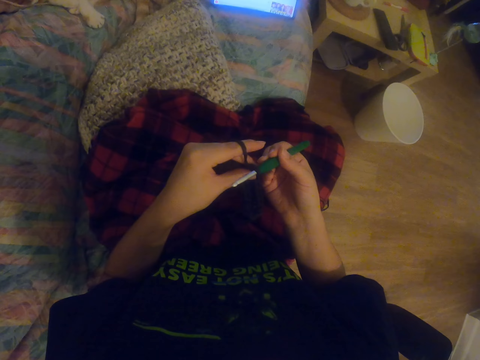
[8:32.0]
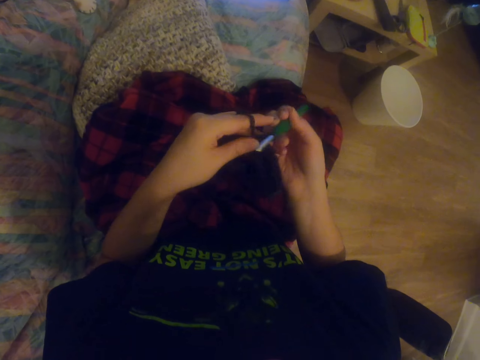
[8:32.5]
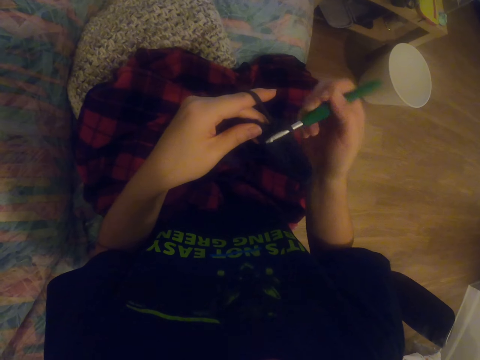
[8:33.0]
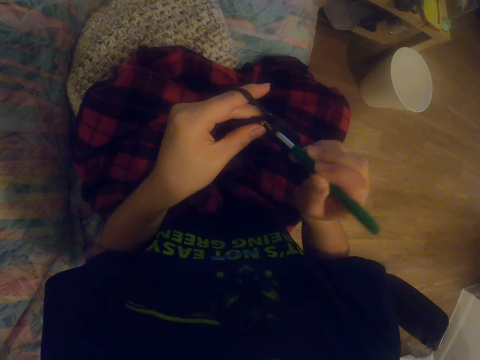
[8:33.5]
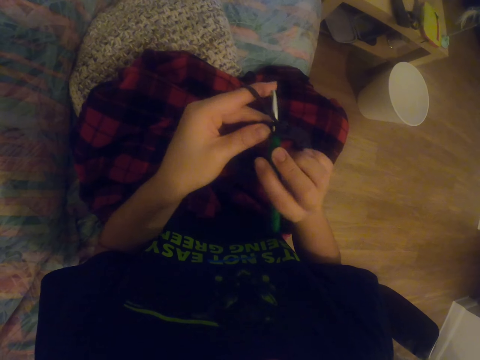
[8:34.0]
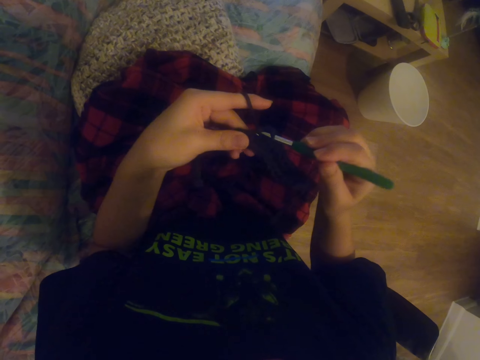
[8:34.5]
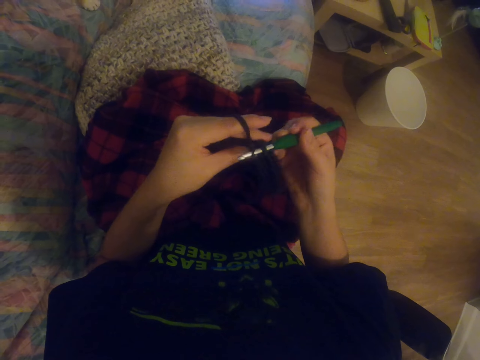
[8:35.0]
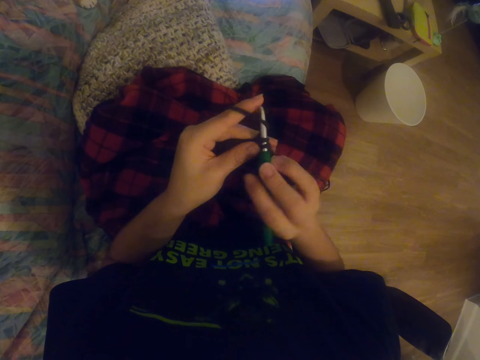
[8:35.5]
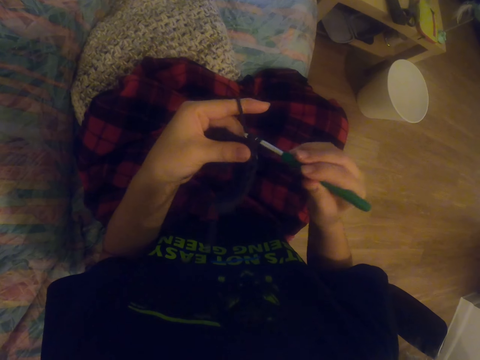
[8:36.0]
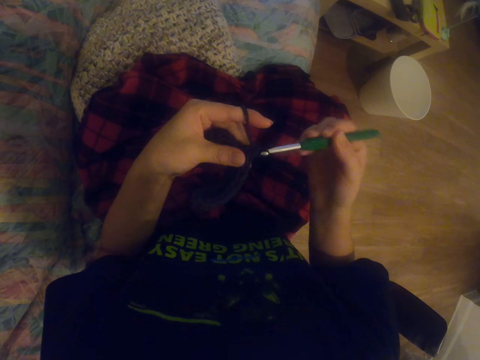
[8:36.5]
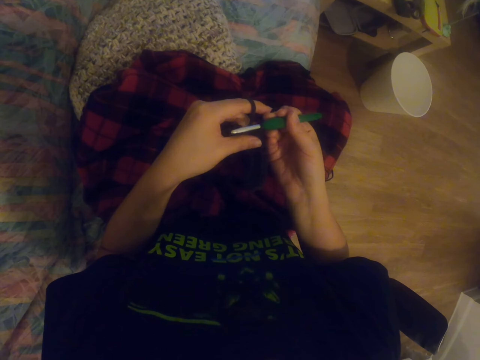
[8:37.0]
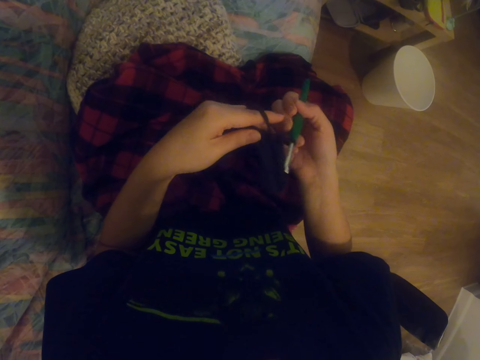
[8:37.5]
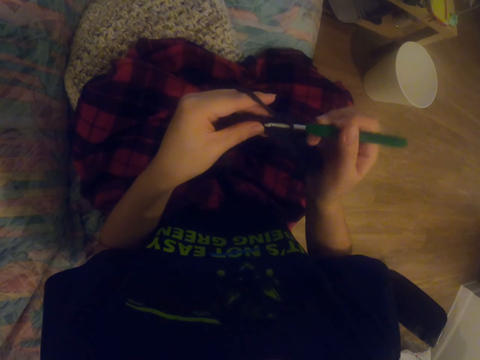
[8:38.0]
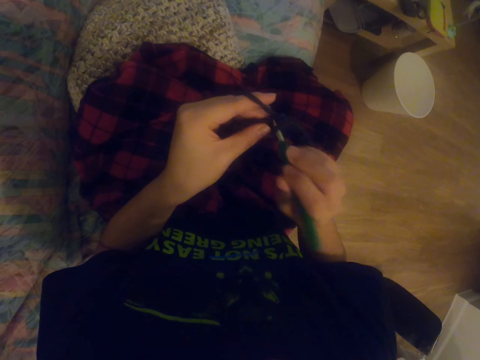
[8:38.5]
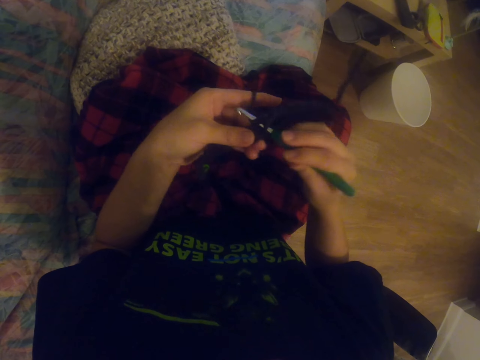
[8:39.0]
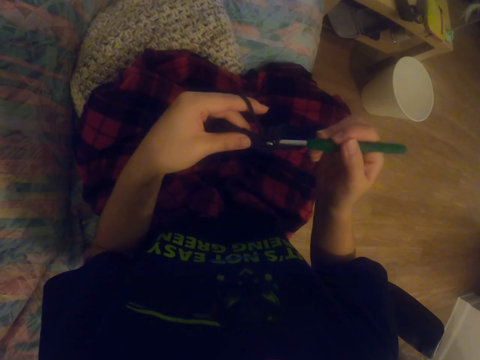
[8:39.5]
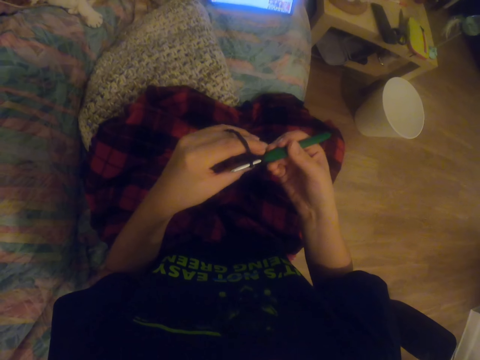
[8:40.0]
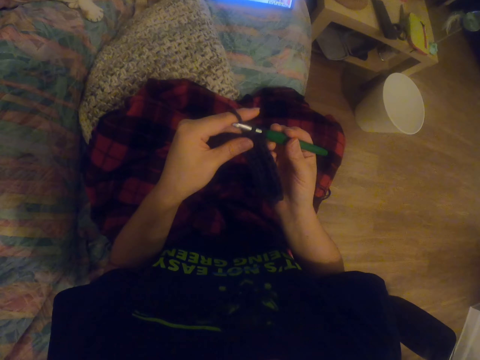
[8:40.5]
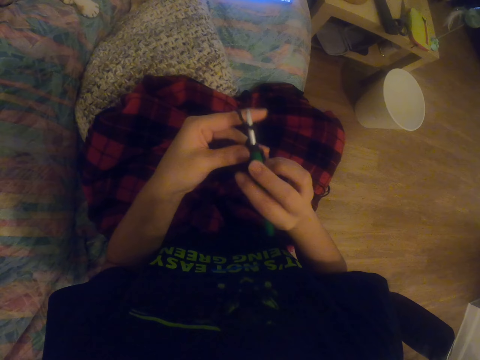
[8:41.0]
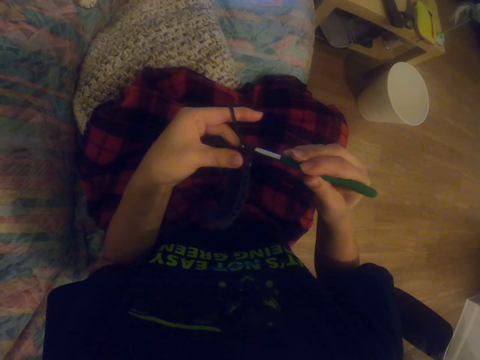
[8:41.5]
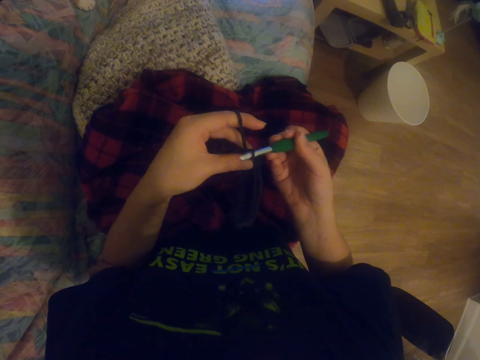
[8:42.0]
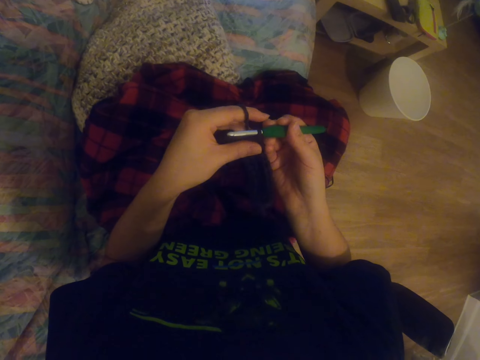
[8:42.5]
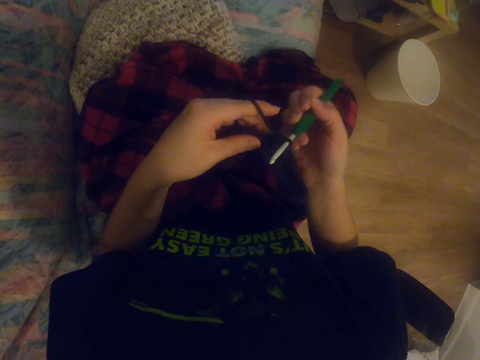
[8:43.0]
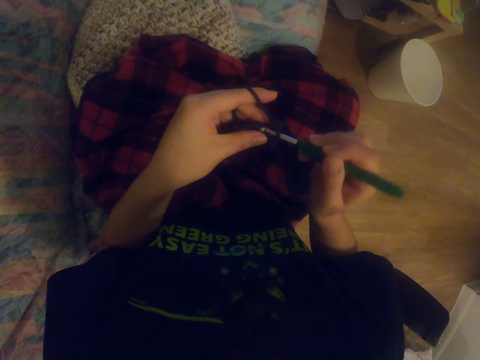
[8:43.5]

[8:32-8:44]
The camera wearer watches a video on the tablet. They knit a sock with the knitting needle. They knit the sock with the knitting needle repeatedly.

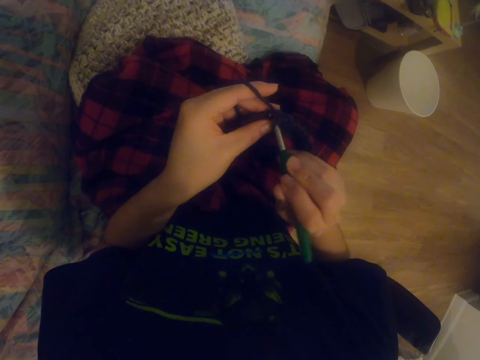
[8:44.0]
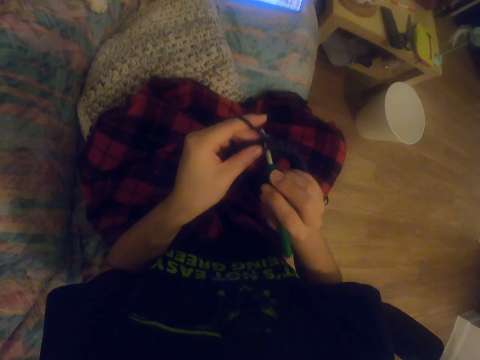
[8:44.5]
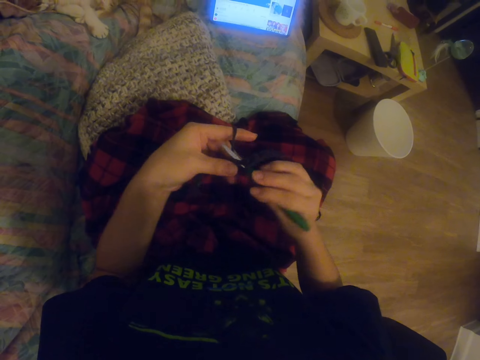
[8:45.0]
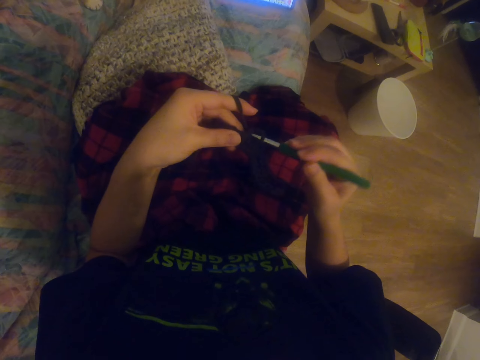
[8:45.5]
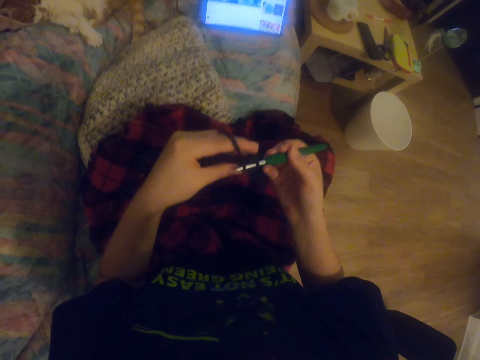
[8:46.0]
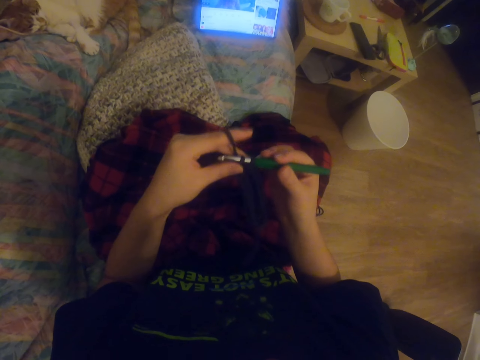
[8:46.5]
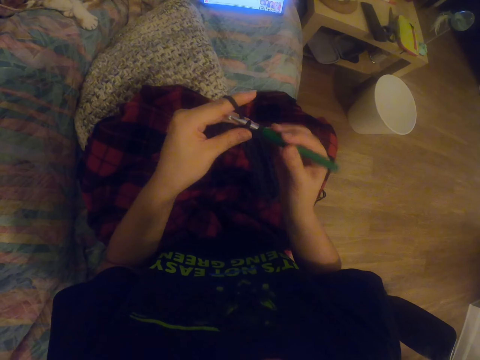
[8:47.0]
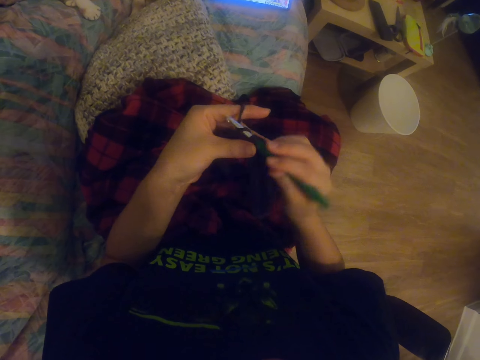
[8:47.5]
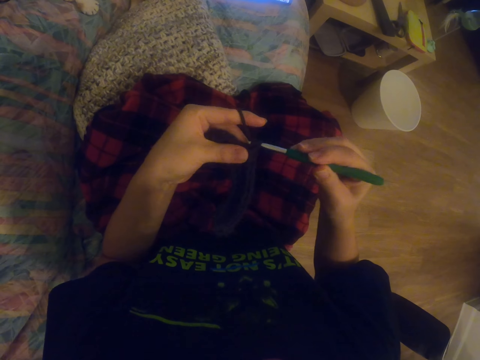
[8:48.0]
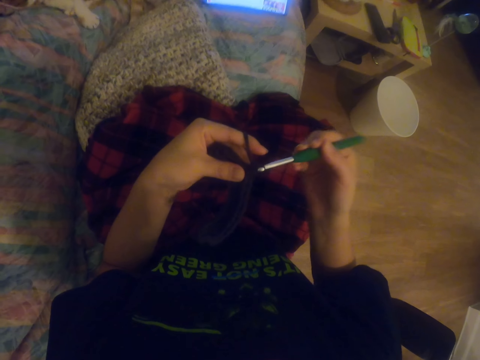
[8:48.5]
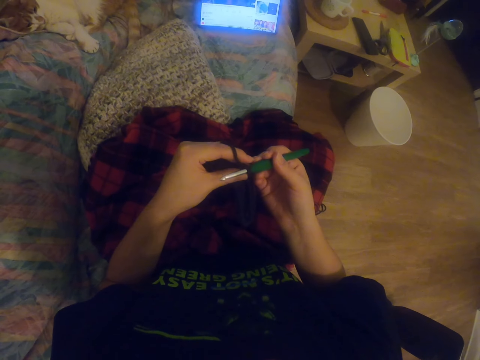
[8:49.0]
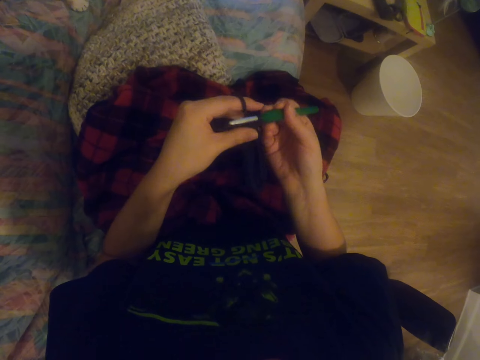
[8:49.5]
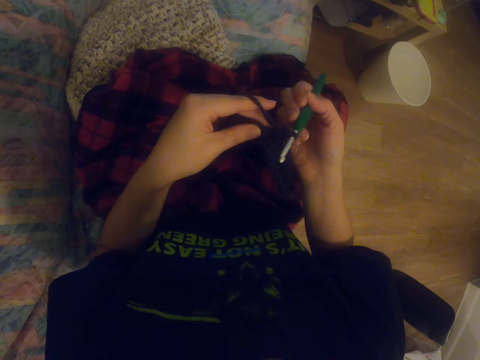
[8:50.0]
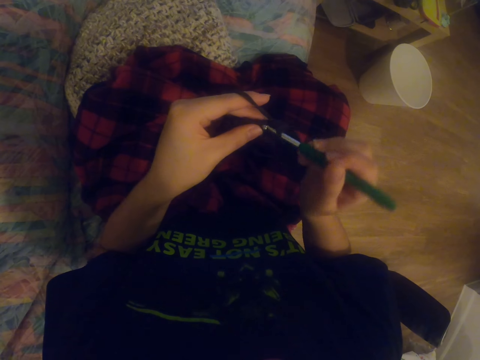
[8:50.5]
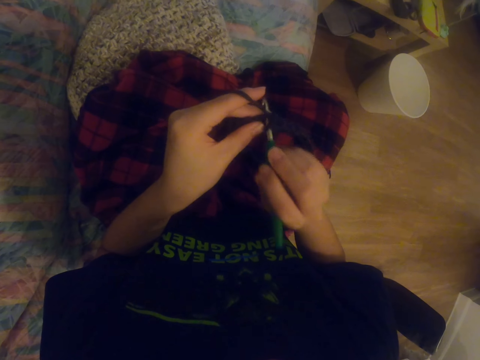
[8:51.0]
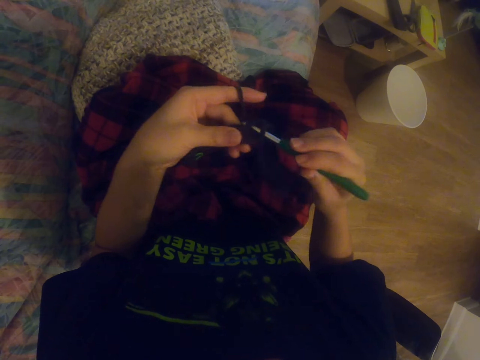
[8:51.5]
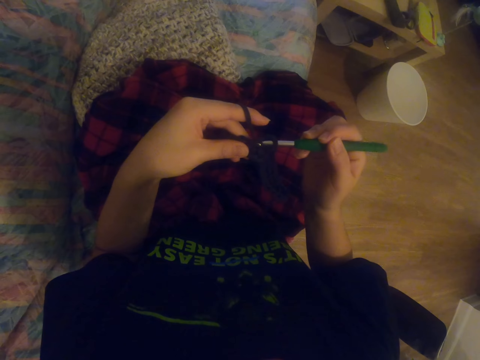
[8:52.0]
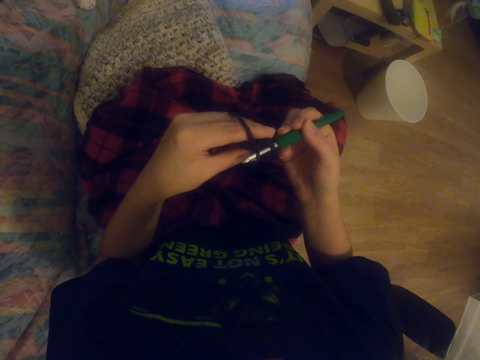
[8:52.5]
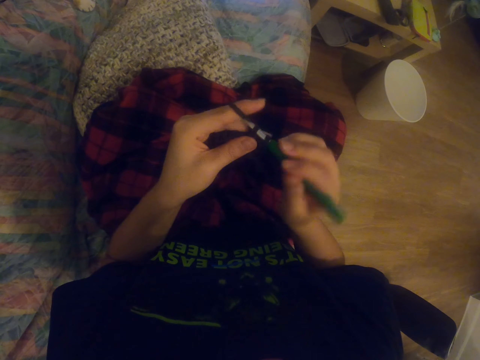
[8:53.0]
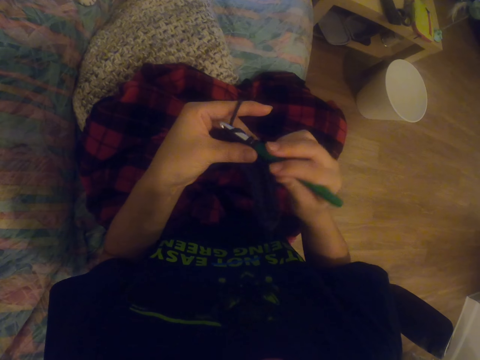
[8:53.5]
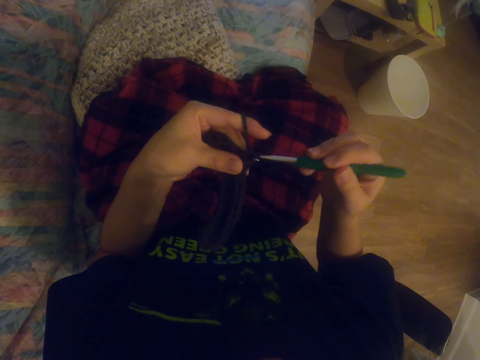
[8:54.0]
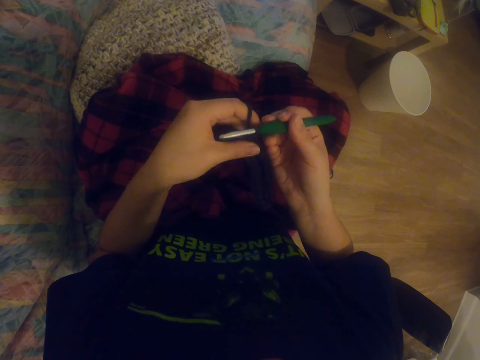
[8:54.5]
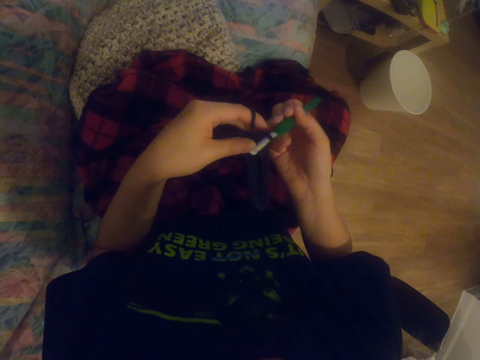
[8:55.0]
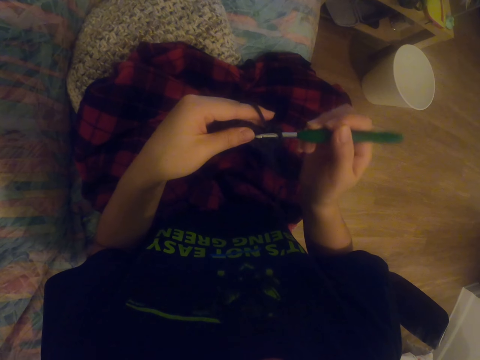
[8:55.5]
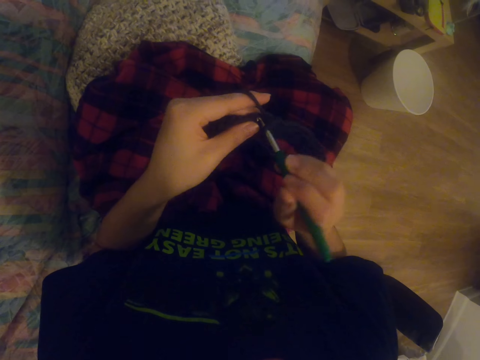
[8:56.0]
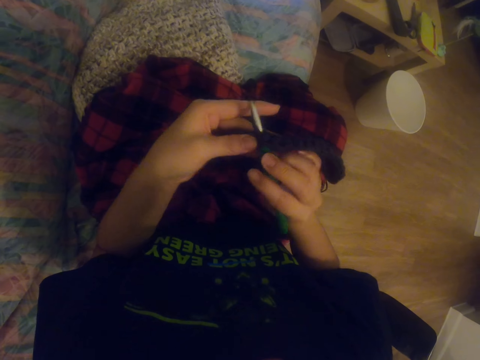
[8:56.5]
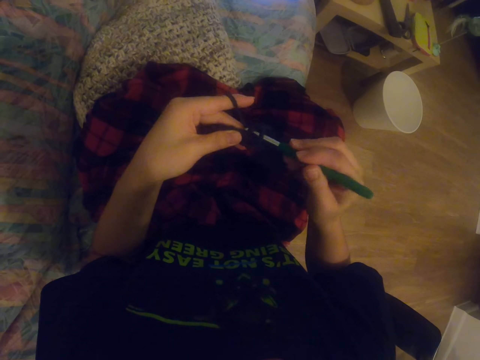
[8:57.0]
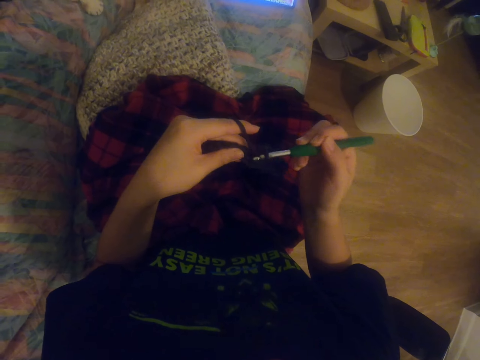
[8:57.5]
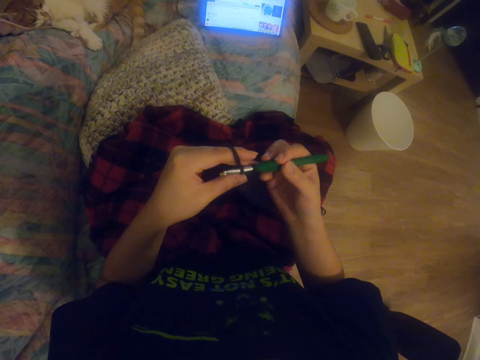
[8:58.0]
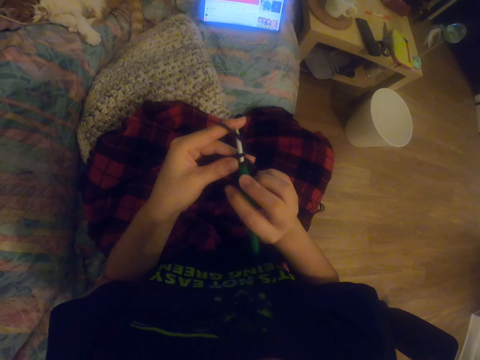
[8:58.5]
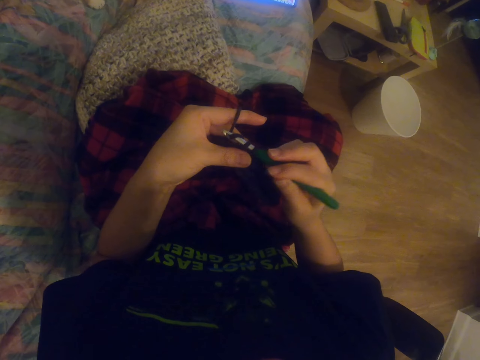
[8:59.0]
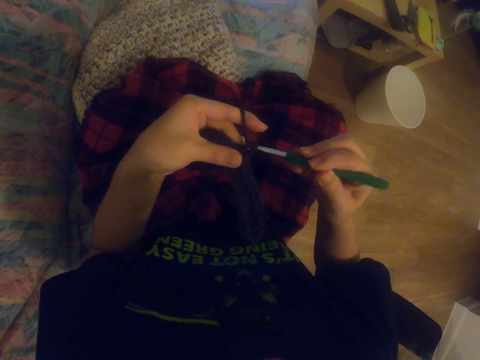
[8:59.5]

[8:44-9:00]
The camera wearer watches a video on the tablet. They knit a sock with the knitting needle. They watch the video on the tablet. They knit the sock with the knitting needle. They knit the sock with the knitting needle again. They watch the video on the tablet.
